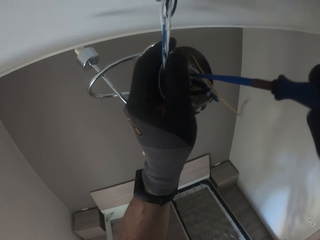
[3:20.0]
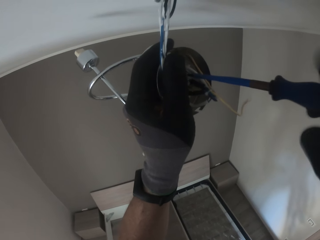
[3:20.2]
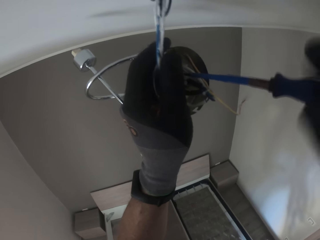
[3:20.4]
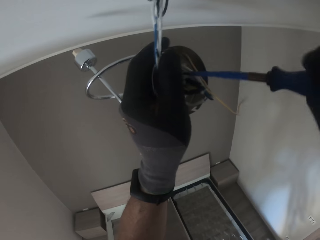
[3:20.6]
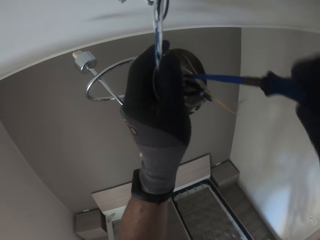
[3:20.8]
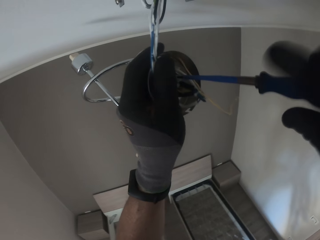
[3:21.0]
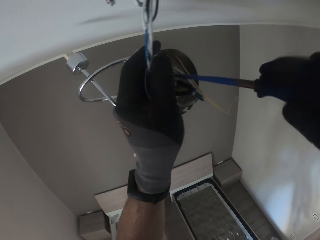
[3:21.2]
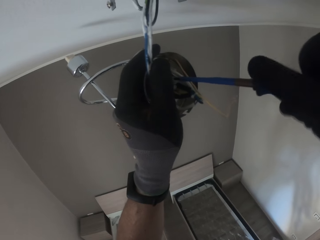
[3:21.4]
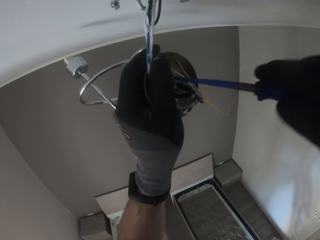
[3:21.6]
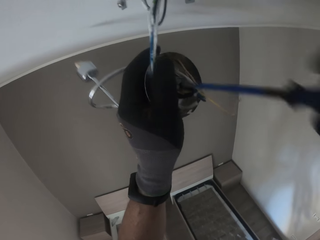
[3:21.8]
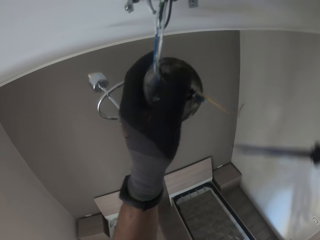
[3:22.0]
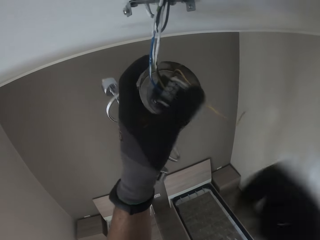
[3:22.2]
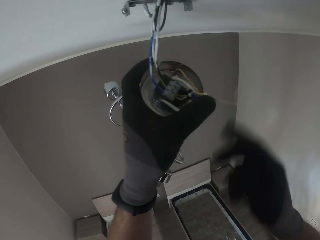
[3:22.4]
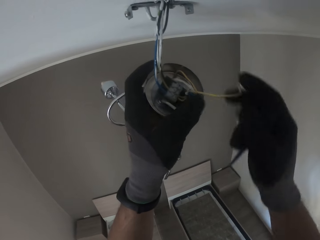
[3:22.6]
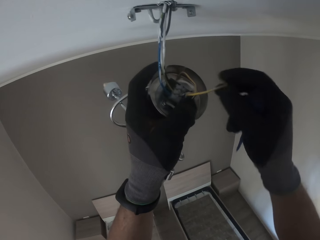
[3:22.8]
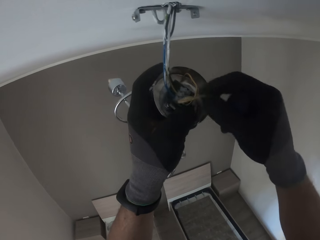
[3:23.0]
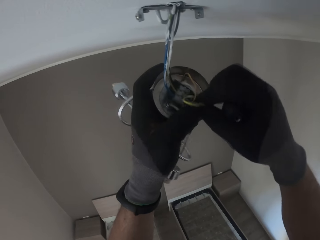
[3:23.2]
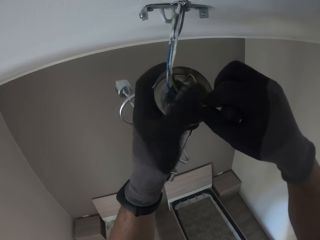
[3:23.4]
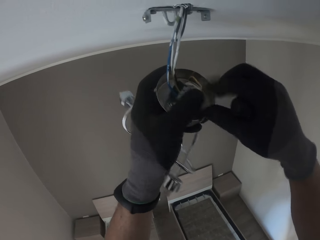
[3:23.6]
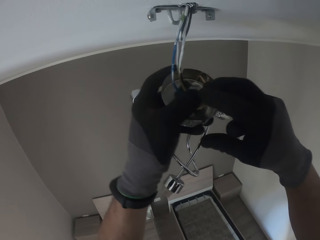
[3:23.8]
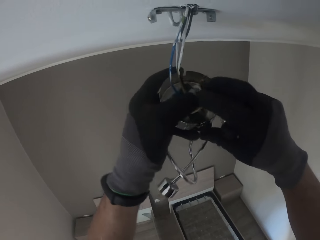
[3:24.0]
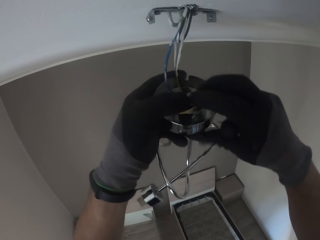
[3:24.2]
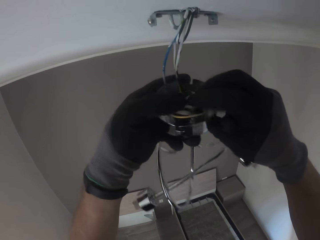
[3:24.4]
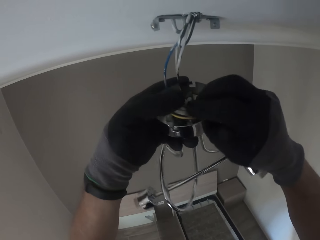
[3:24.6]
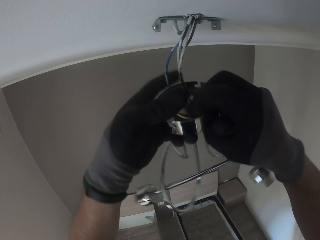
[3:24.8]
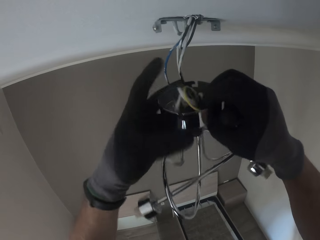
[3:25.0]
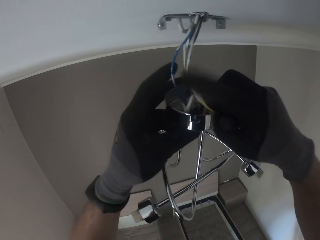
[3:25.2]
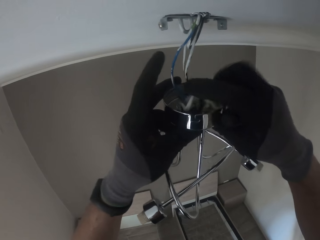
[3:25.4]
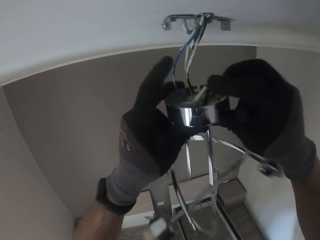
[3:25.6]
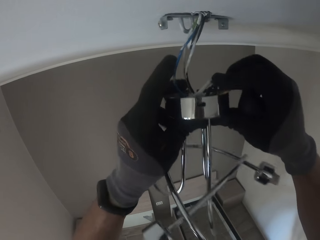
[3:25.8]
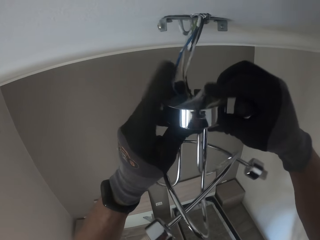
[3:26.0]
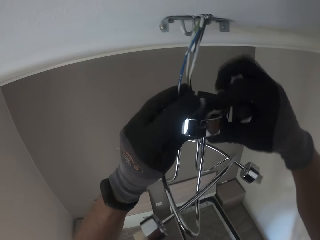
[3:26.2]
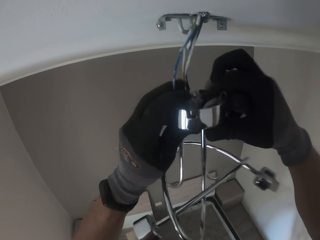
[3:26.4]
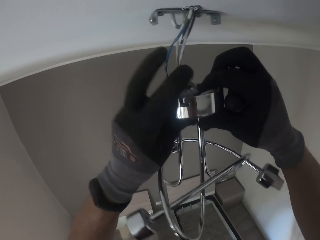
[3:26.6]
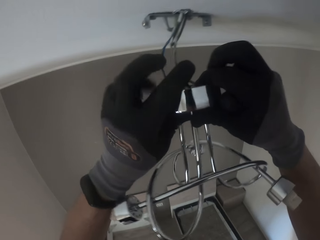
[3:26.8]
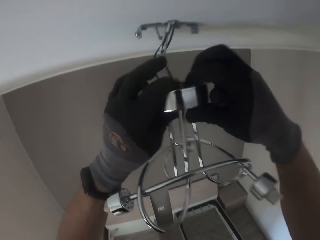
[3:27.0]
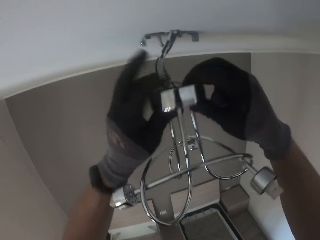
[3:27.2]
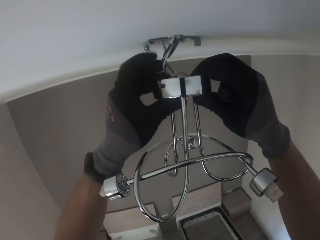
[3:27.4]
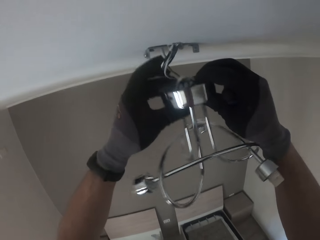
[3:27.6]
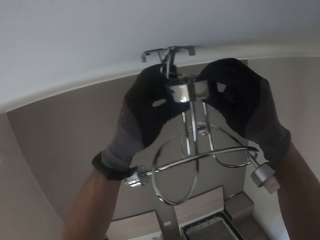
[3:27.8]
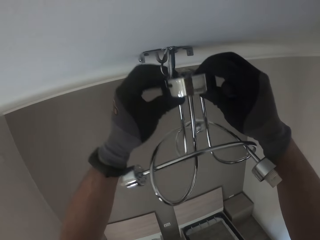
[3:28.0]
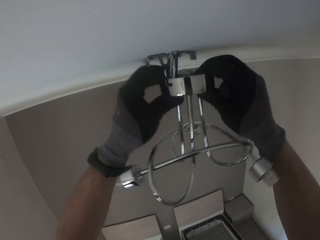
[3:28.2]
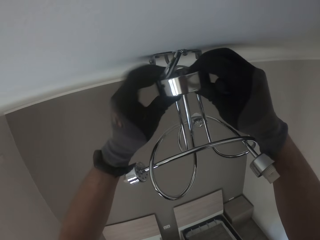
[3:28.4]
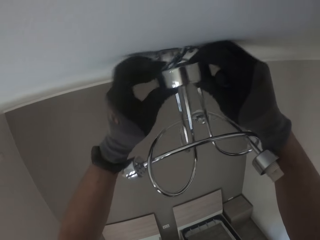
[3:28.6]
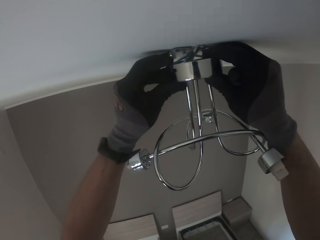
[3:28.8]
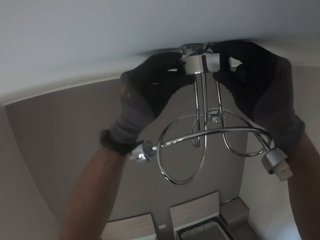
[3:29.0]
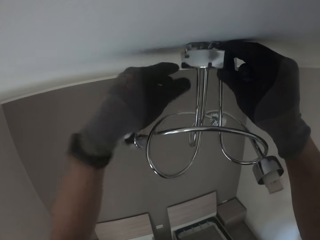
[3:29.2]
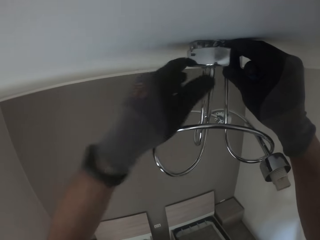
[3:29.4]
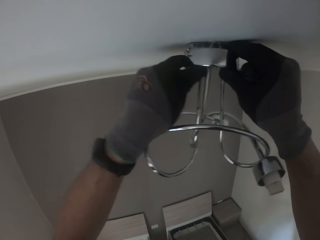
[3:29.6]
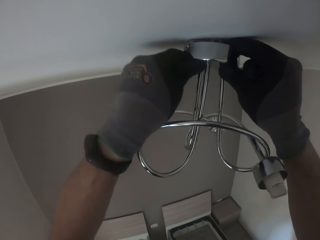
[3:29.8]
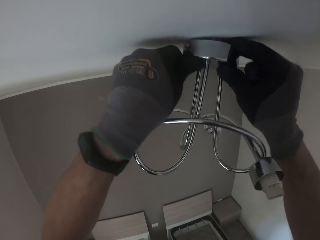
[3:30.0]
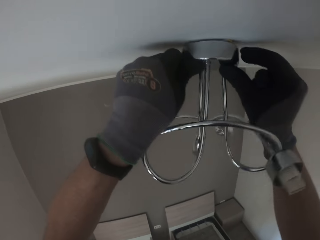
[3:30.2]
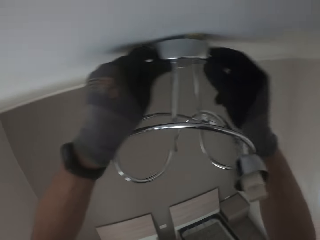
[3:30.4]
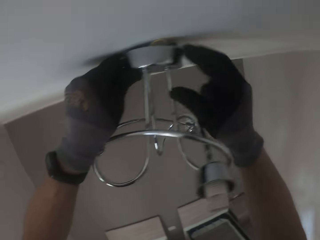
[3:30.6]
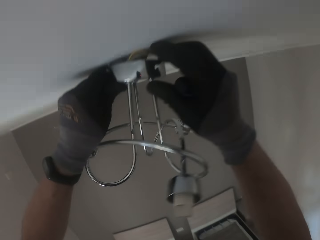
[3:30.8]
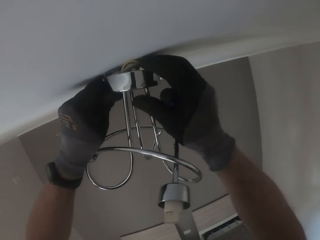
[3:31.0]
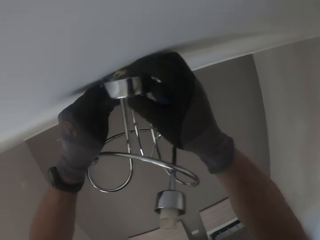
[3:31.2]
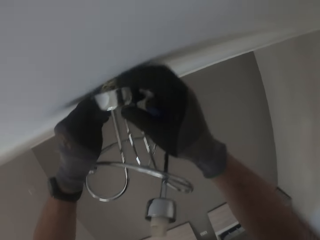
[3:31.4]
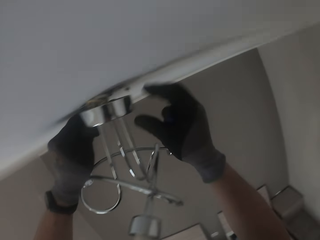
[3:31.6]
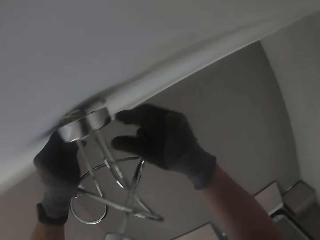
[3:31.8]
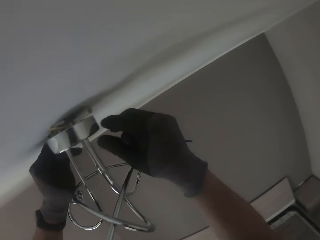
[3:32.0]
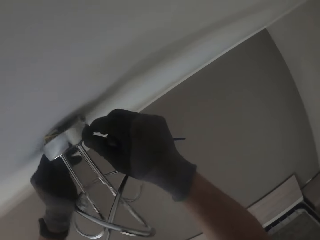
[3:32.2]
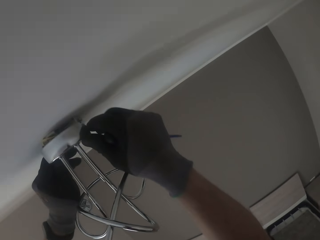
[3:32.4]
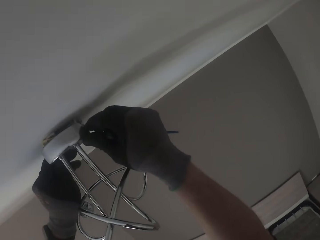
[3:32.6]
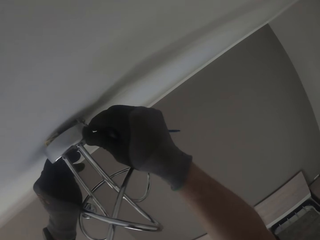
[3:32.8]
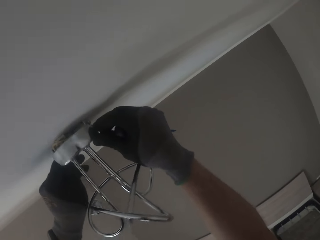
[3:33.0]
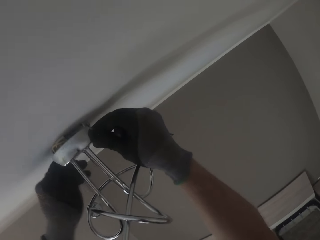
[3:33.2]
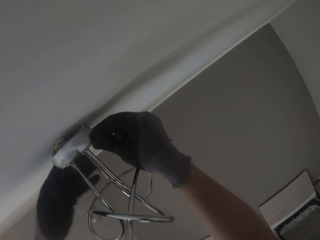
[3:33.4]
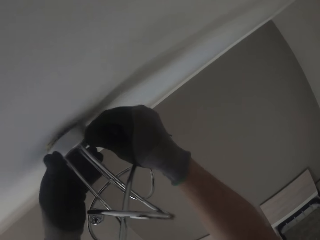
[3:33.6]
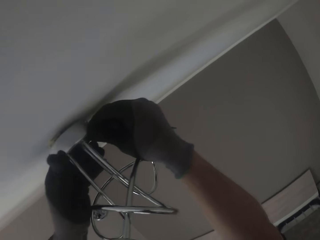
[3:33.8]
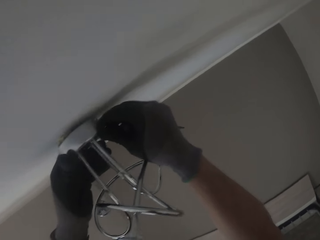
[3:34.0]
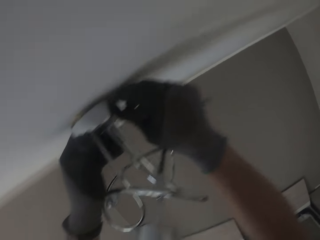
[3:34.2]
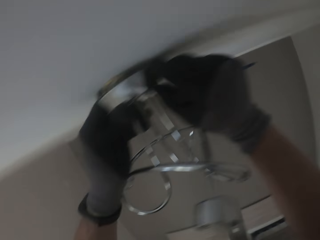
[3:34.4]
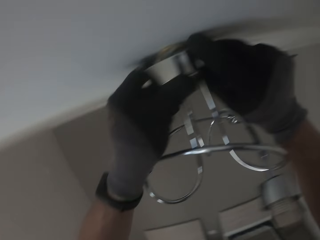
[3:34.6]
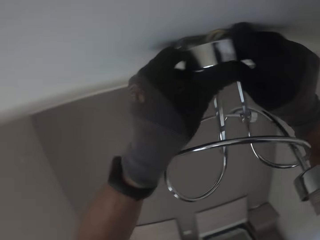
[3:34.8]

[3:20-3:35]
The camera wearer tightens a screw with a screwdriver. He adjusts the wires in the lampholder in his gloved left hand with his gloved right hand. He holds a wire. He folds the wire in a sconce. He presses the wire. He fits the lampholder on the ceiling with both gloved hands. He pushes the sconce on the ceiling. He presses the wire.

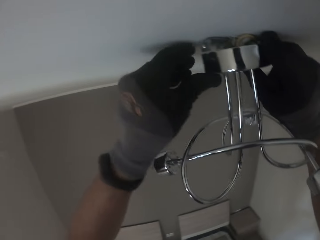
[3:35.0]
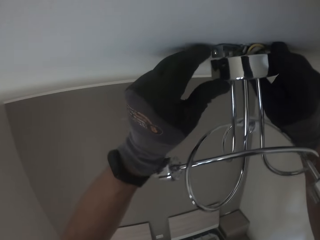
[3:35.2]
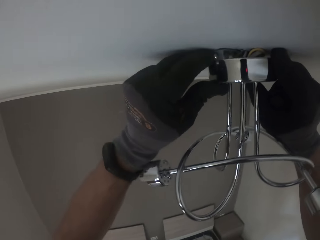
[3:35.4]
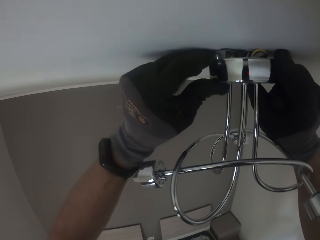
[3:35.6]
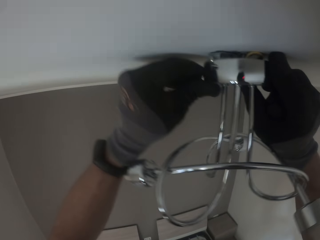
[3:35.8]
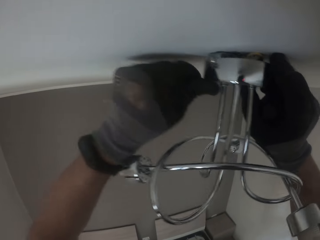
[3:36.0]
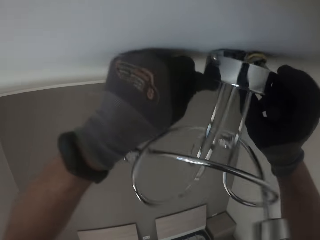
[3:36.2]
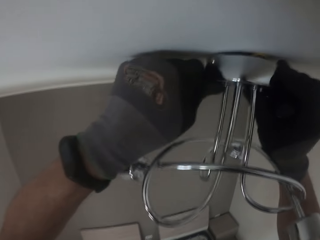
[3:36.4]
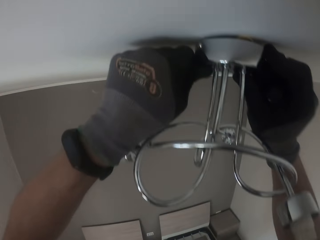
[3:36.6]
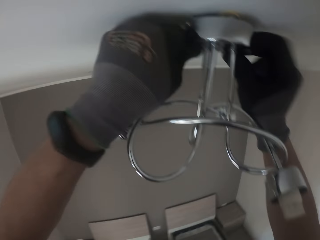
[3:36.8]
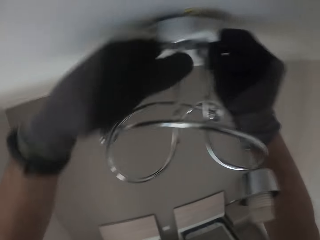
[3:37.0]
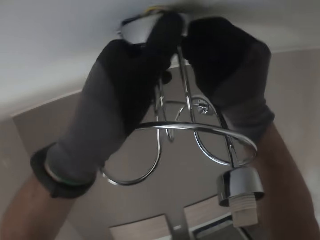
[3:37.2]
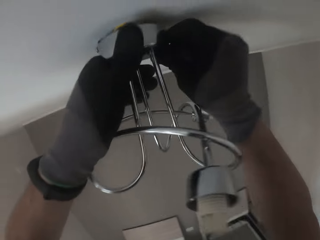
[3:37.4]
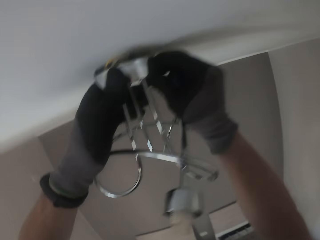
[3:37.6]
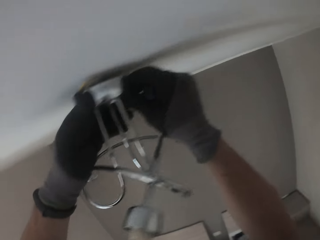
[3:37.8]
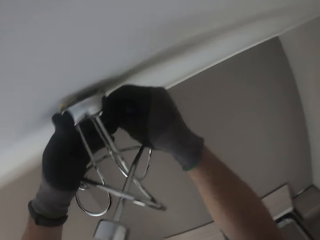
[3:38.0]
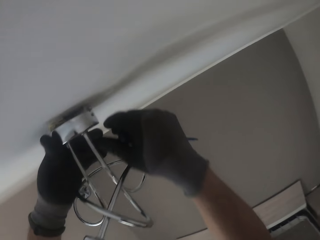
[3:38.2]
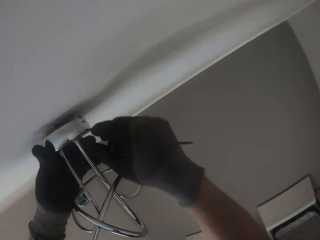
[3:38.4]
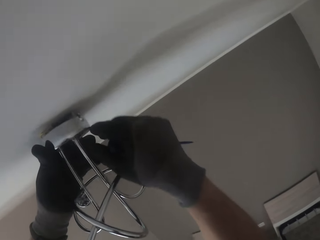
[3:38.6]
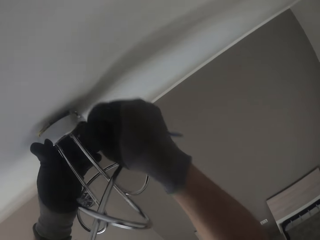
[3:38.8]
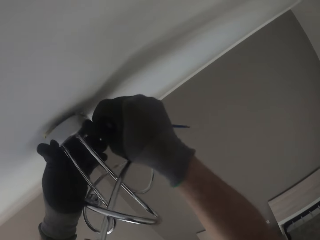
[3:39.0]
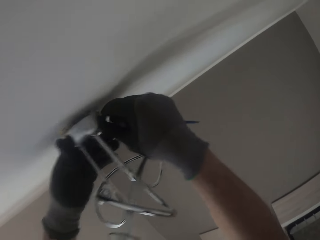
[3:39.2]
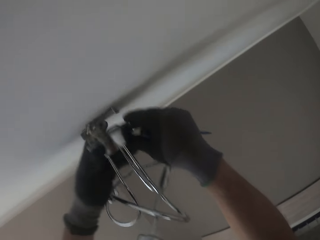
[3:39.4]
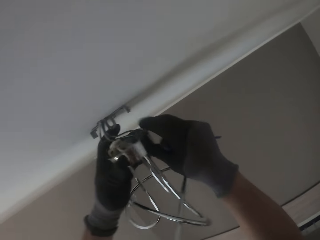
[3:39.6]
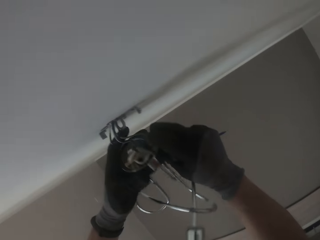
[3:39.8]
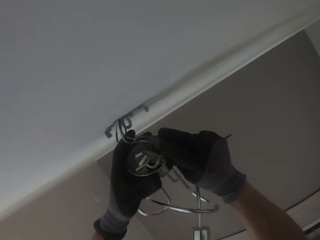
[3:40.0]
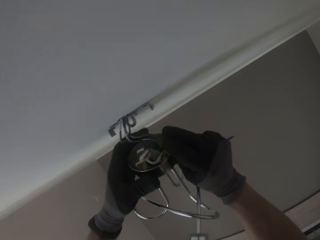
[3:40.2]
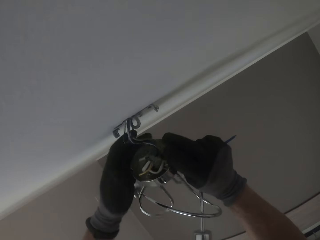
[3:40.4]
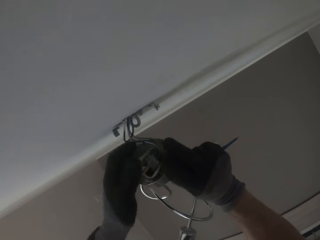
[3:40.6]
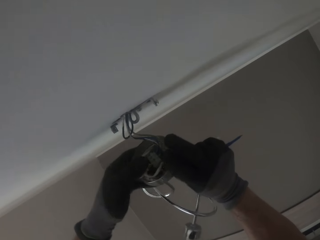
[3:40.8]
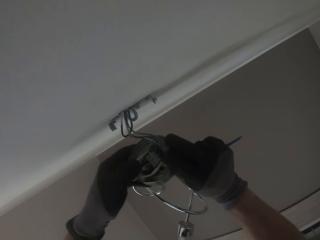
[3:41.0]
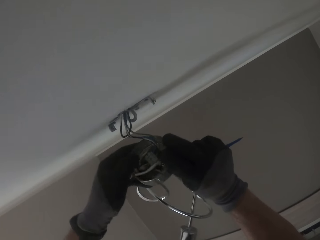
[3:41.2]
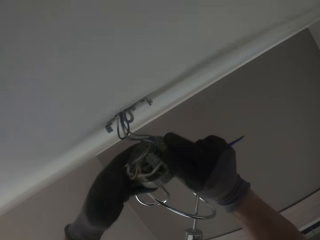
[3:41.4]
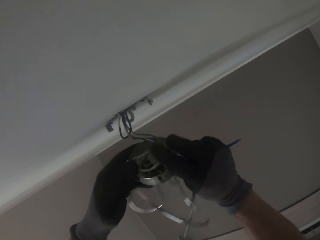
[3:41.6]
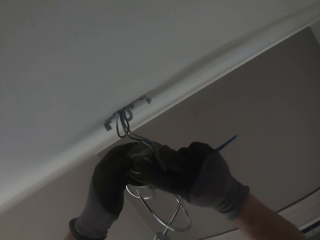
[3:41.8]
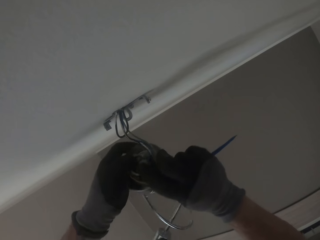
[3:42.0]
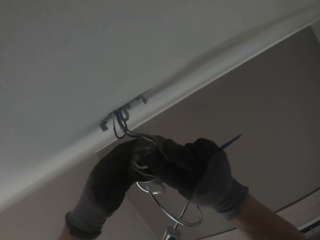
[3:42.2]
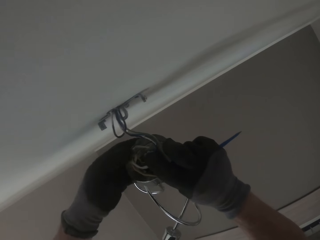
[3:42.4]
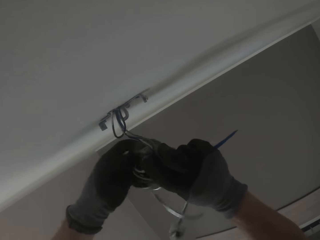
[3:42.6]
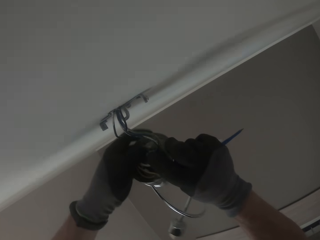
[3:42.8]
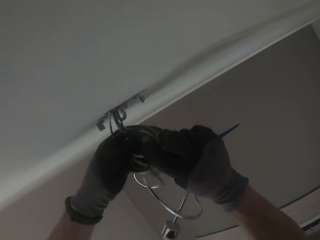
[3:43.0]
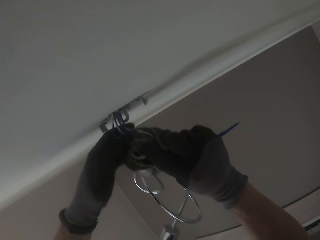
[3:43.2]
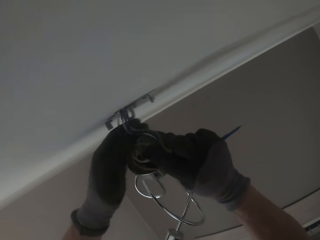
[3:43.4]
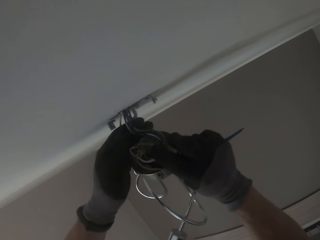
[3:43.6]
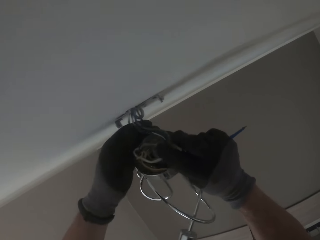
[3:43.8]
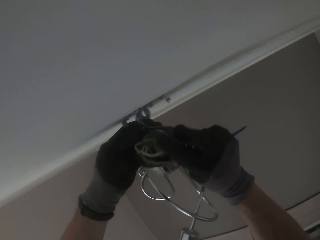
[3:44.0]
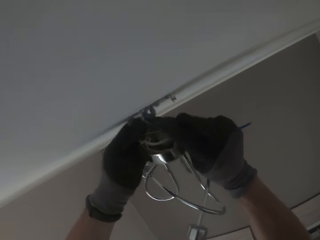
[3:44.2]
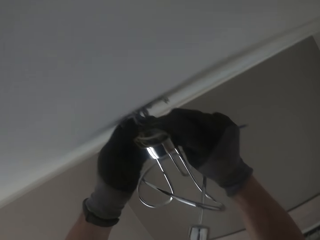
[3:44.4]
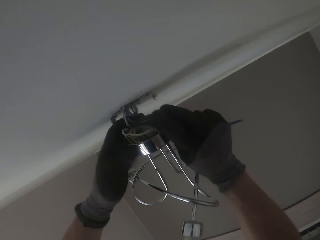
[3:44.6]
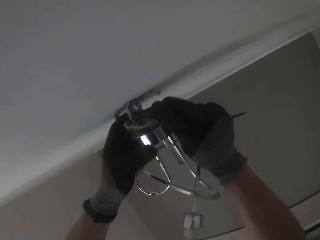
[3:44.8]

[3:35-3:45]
The camera wearer handles a sconce. He removes the lampholder from the ceiling with both gloved hands. He adjusts the wires in the lampholder in his gloved left hand with his gloved left hand. He presses a wire. He presses the wire again.
